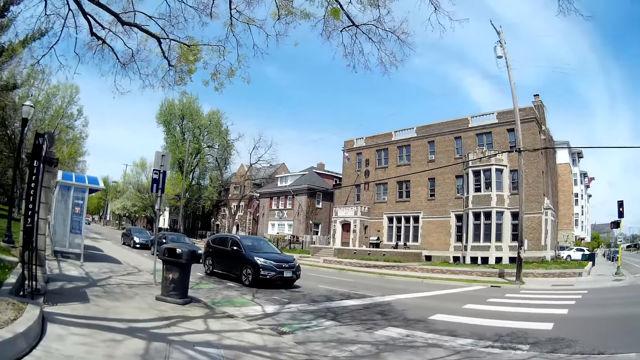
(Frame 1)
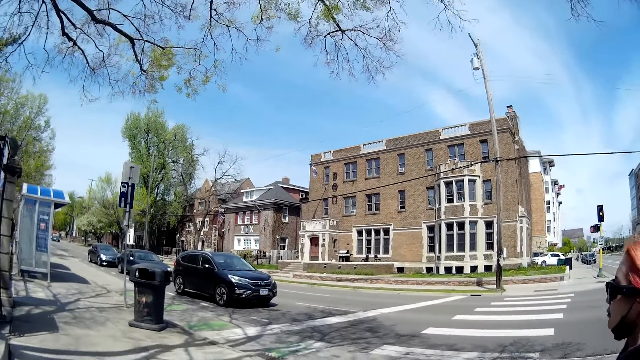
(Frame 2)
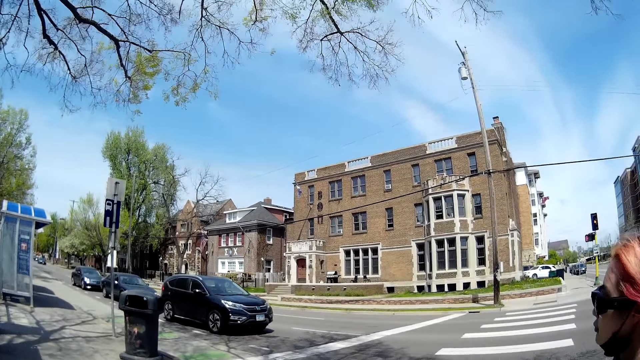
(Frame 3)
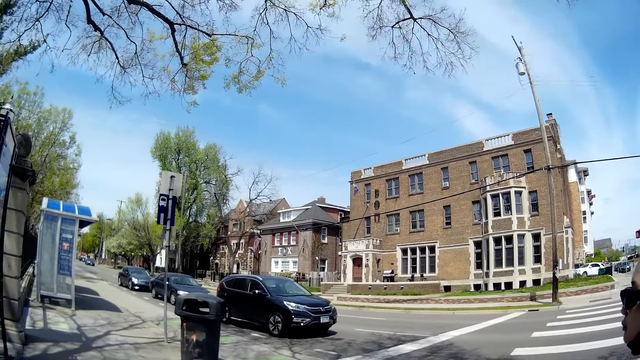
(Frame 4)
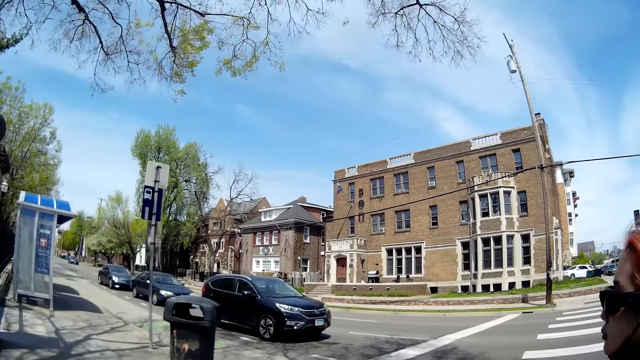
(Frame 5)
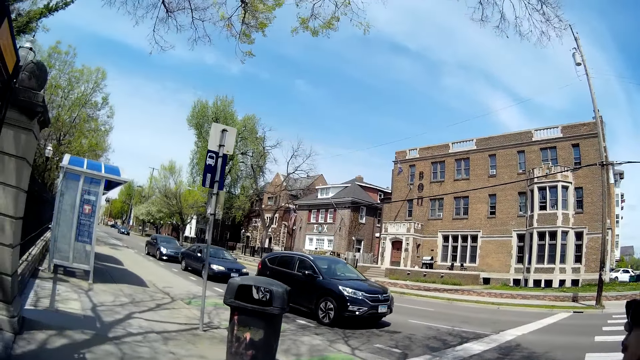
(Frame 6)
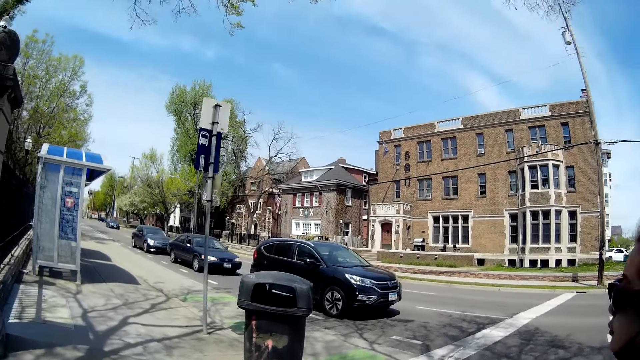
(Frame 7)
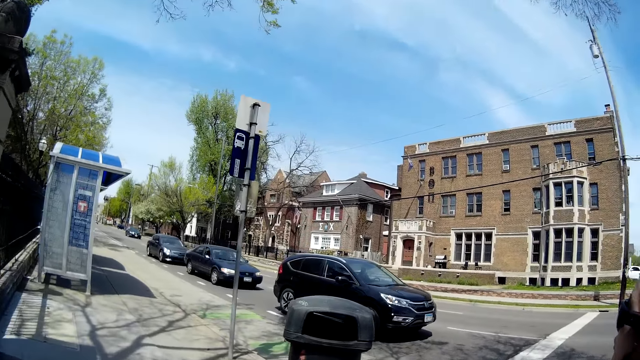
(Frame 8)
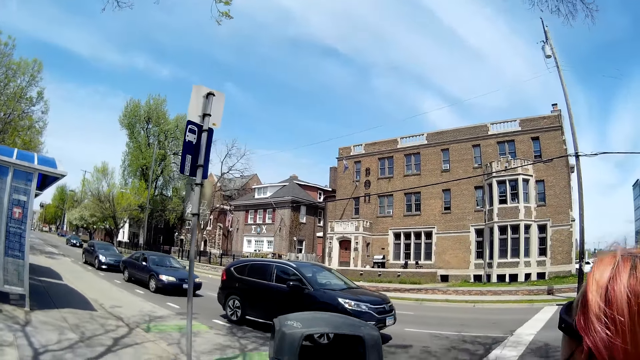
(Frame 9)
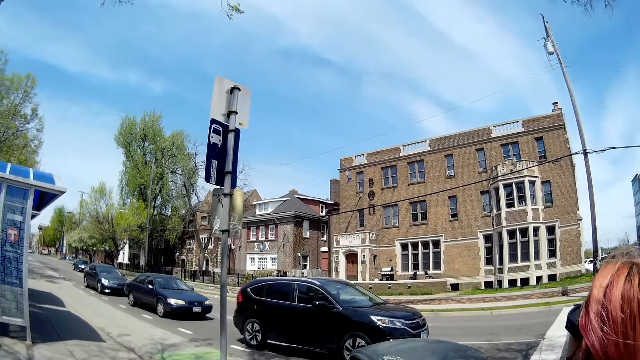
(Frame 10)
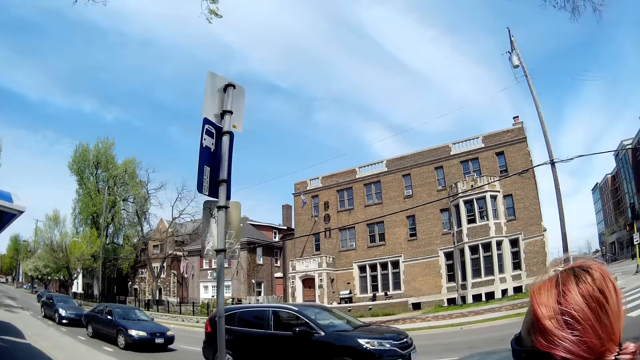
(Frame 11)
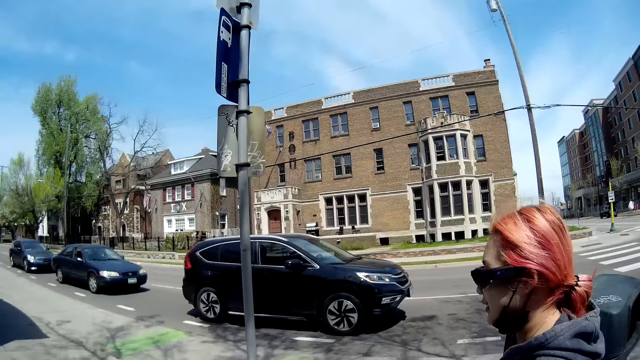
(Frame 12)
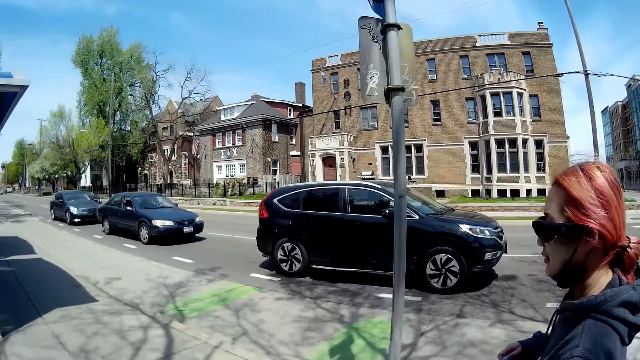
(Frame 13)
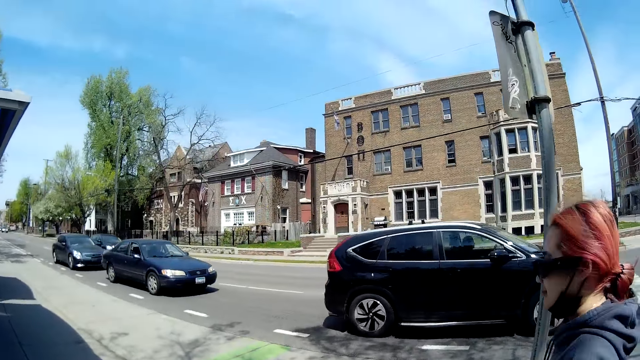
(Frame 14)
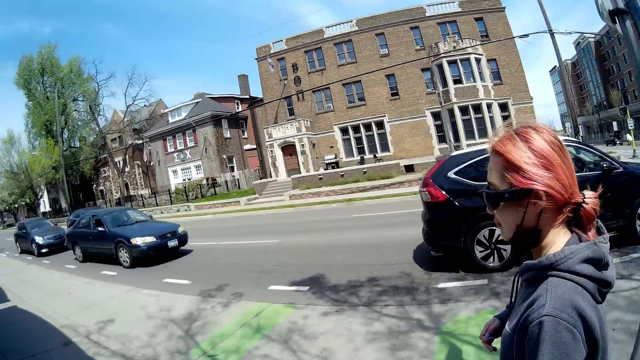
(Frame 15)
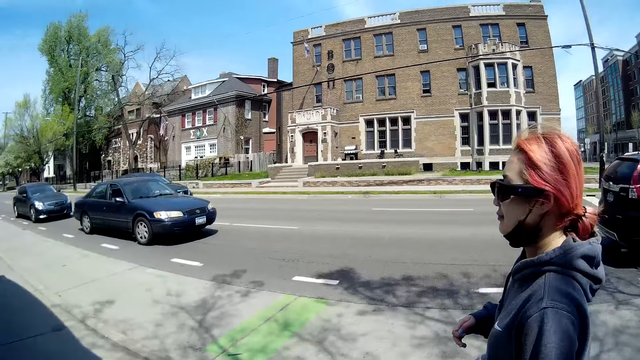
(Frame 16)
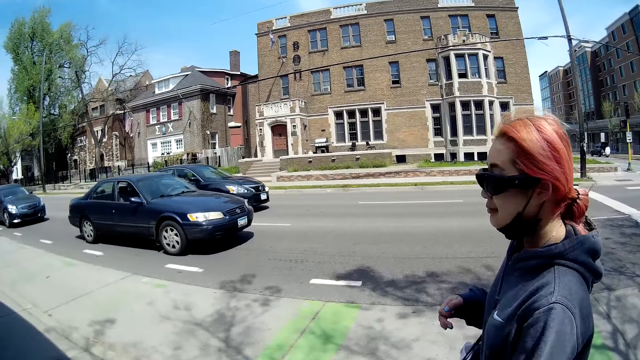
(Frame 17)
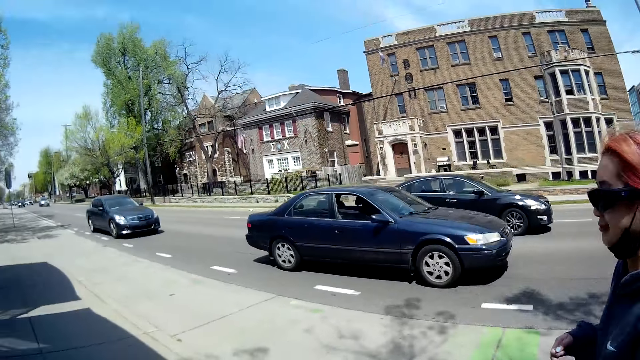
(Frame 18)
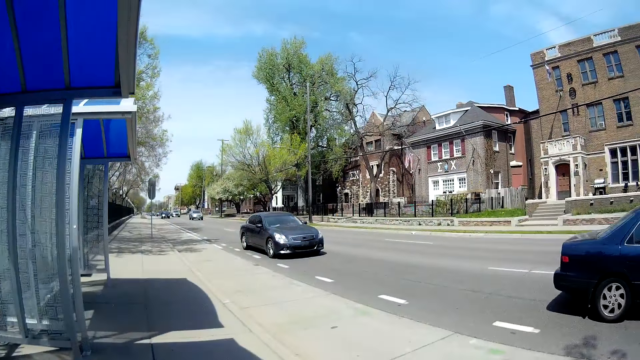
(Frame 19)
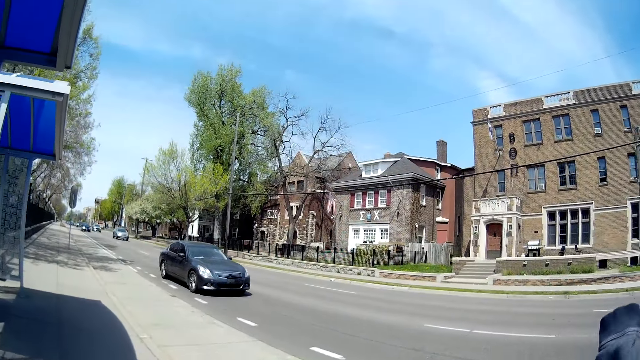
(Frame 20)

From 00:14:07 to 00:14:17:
The camera wearer walks down a pathway with the woman.

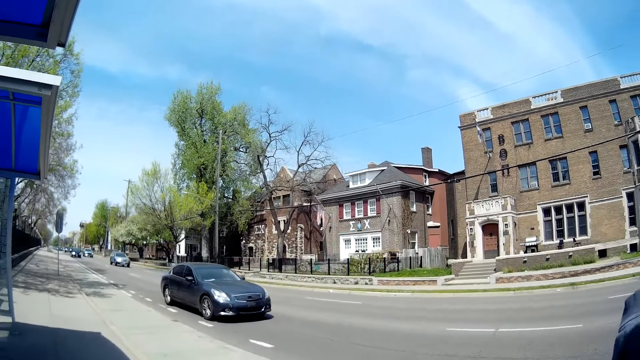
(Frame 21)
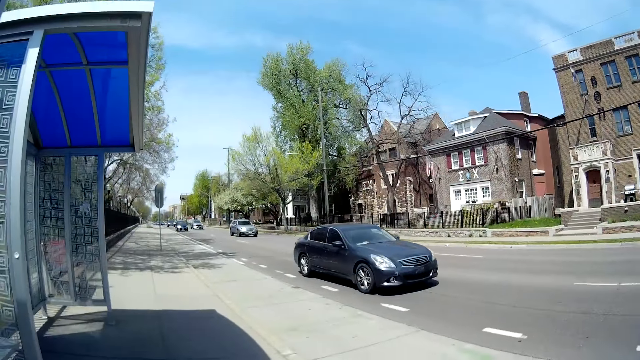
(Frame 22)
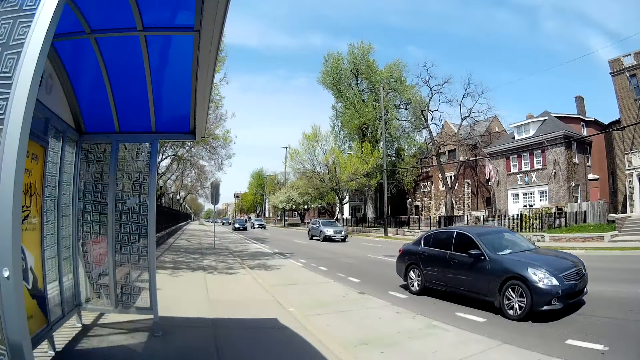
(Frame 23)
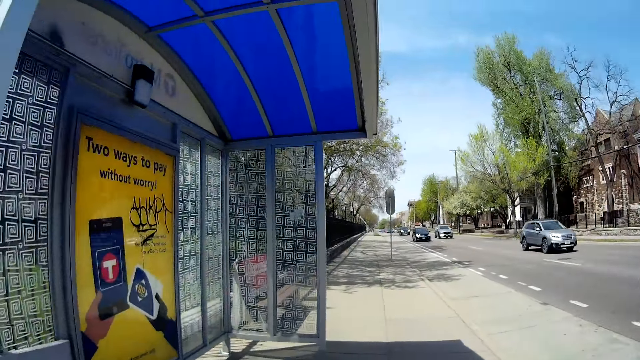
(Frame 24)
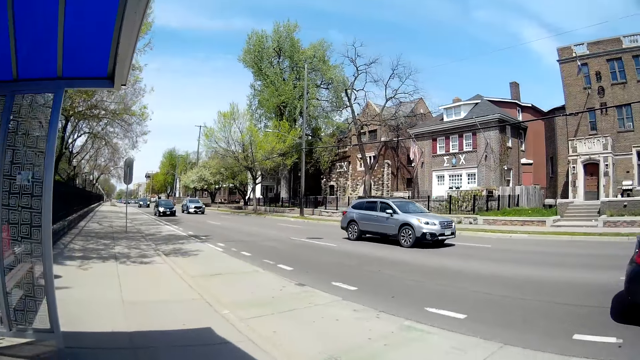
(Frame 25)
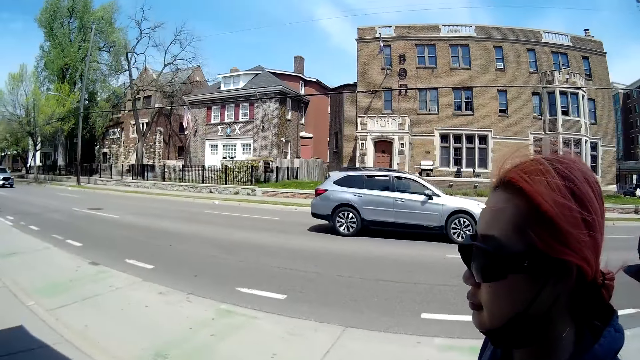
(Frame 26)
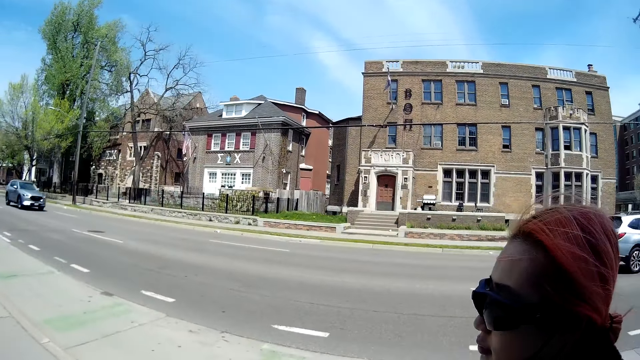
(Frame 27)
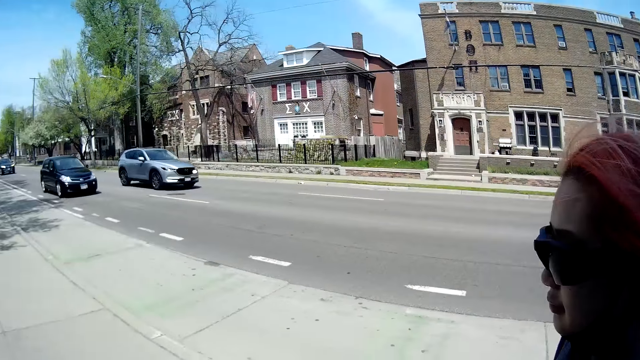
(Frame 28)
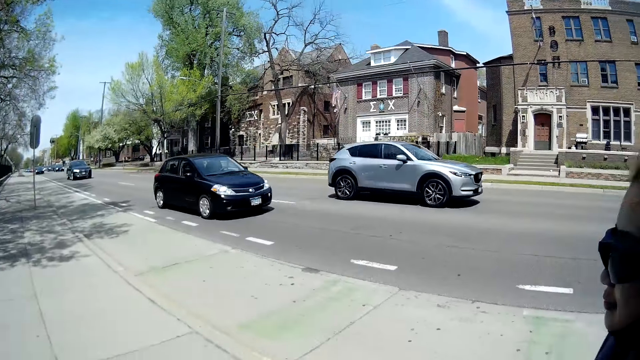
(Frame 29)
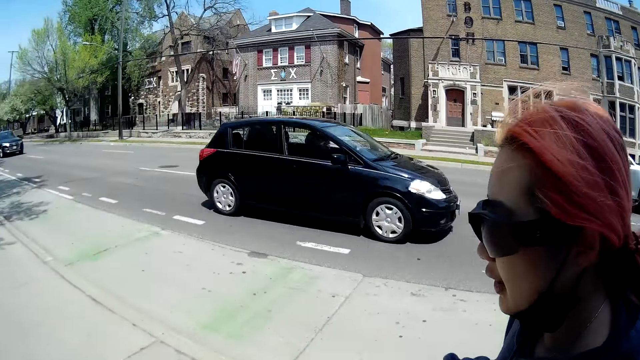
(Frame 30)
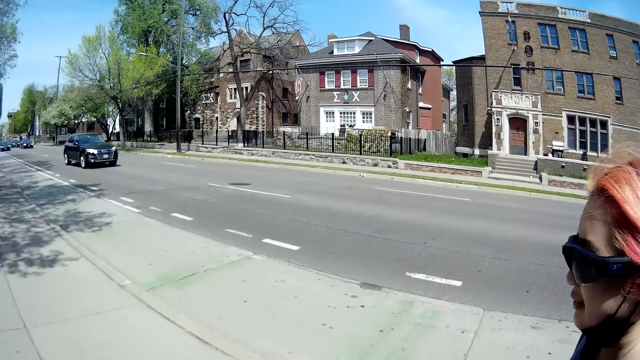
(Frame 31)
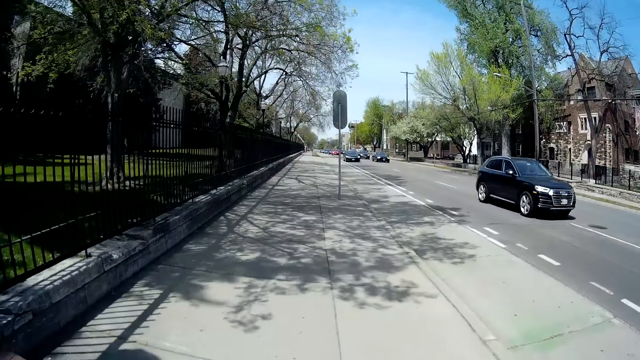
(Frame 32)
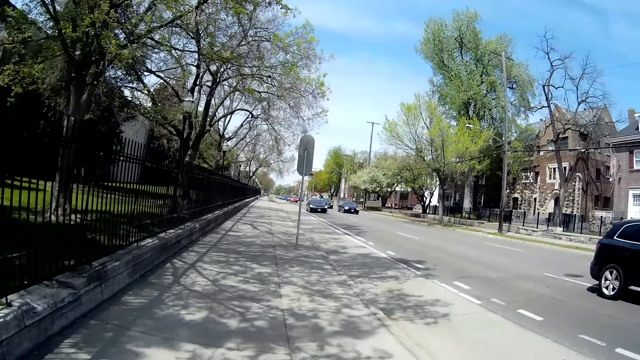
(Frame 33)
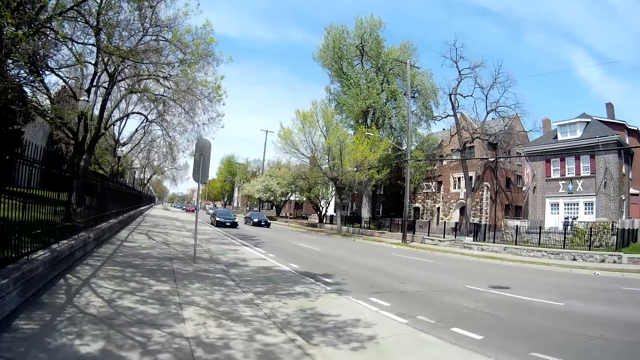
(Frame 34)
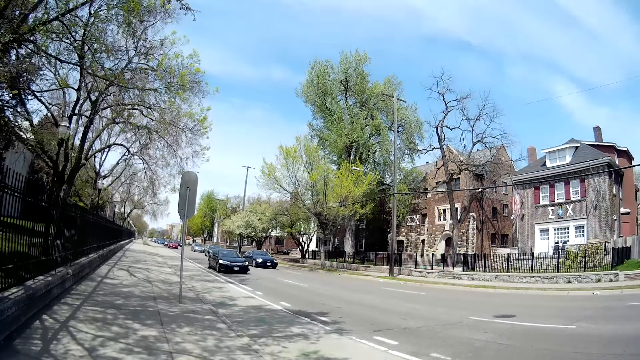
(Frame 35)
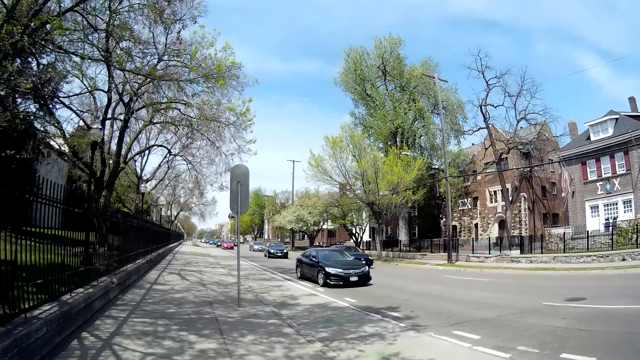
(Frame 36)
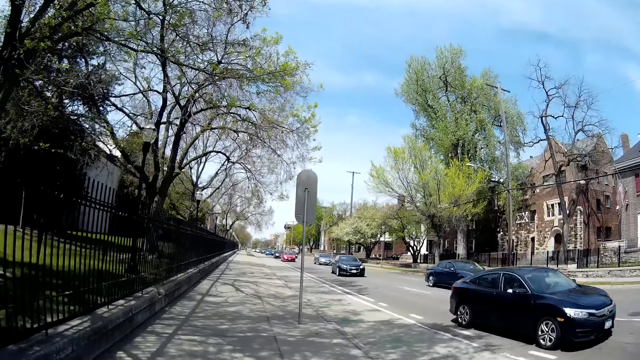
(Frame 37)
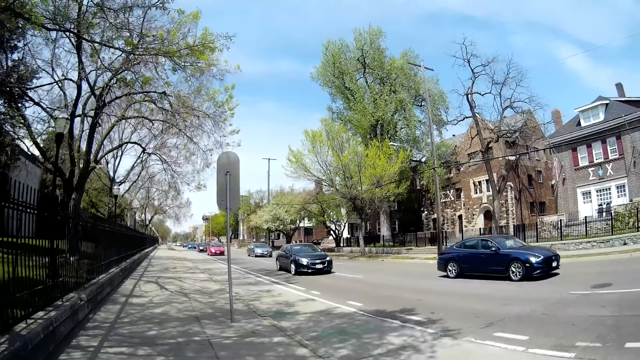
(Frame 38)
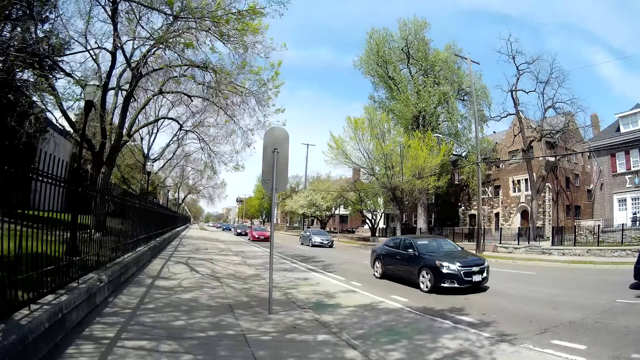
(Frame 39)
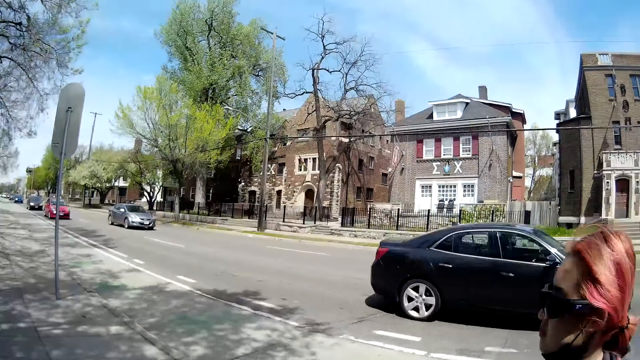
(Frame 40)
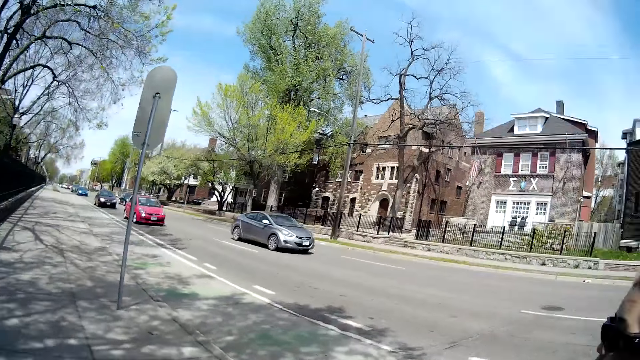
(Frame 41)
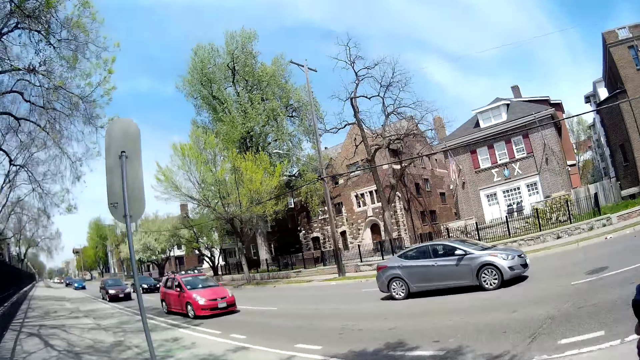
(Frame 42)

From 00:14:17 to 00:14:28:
A lady walks beside the camera wearer. The lady walks beside the camera wearer again.
